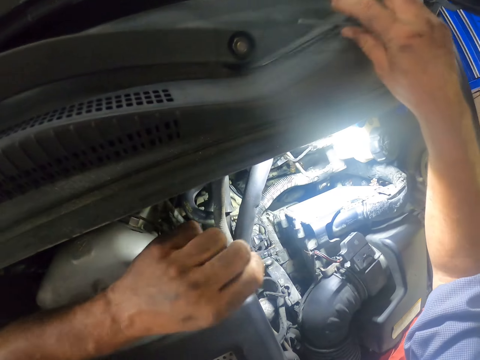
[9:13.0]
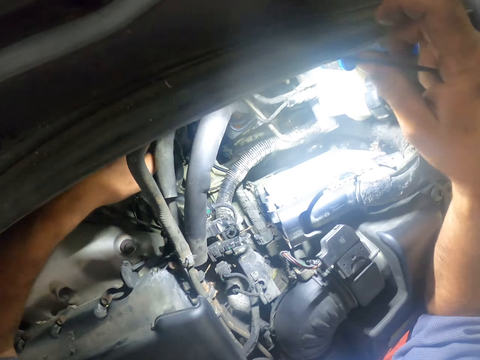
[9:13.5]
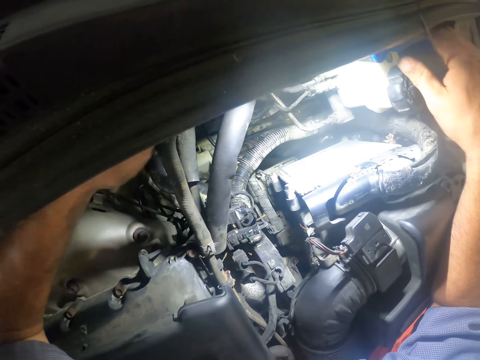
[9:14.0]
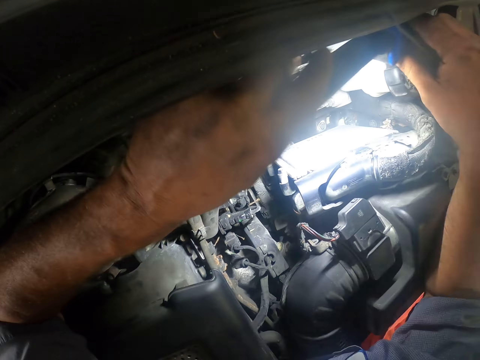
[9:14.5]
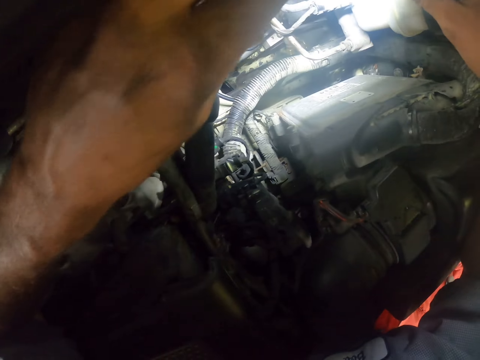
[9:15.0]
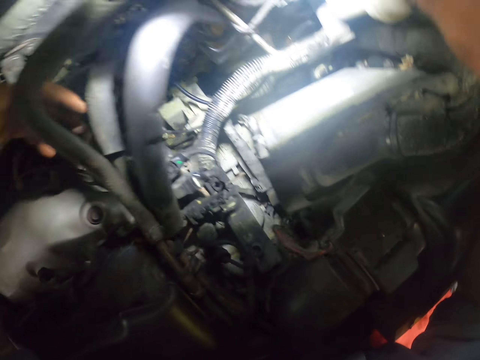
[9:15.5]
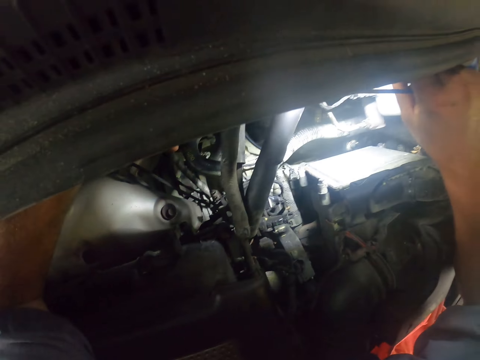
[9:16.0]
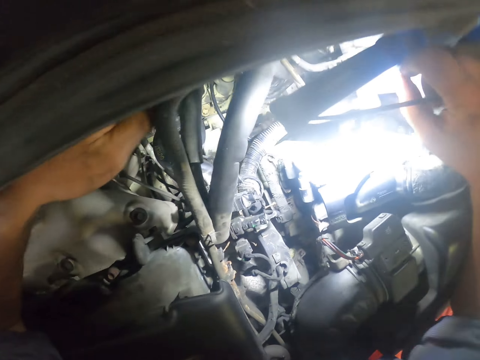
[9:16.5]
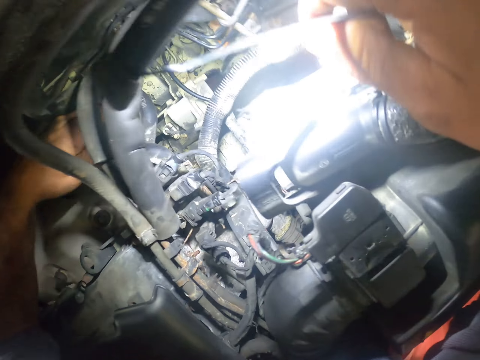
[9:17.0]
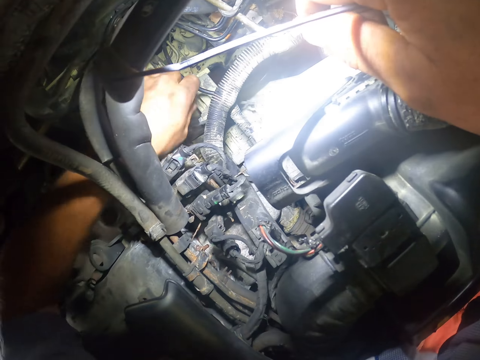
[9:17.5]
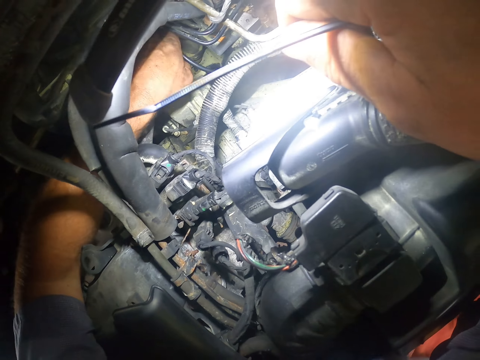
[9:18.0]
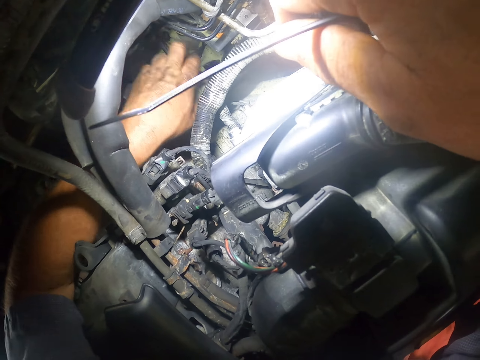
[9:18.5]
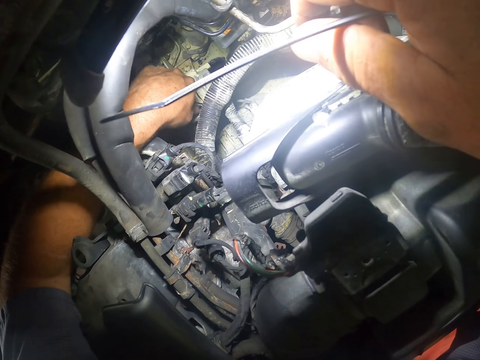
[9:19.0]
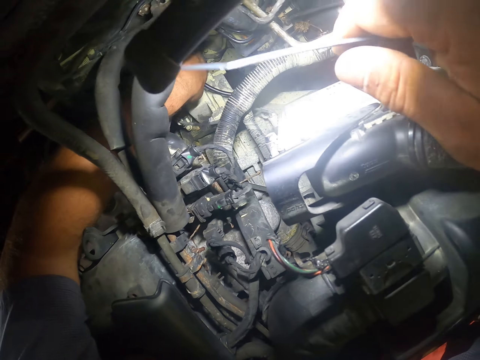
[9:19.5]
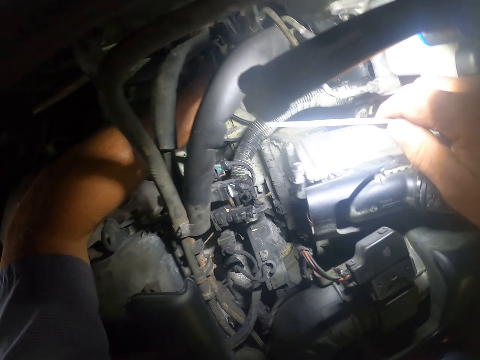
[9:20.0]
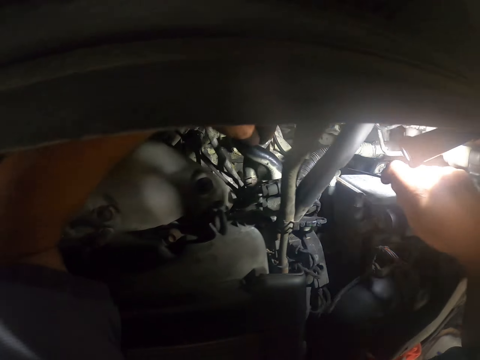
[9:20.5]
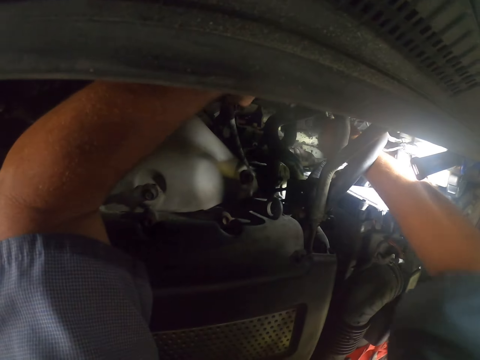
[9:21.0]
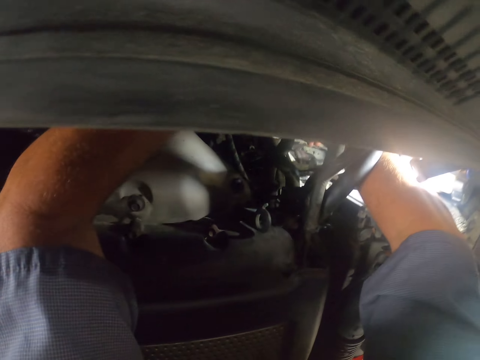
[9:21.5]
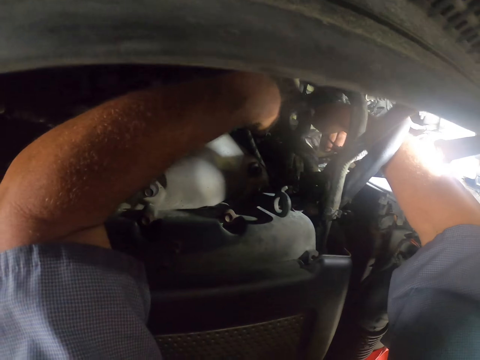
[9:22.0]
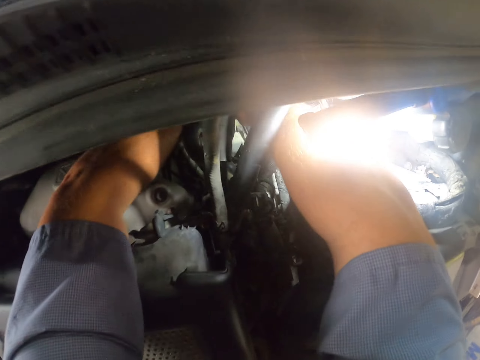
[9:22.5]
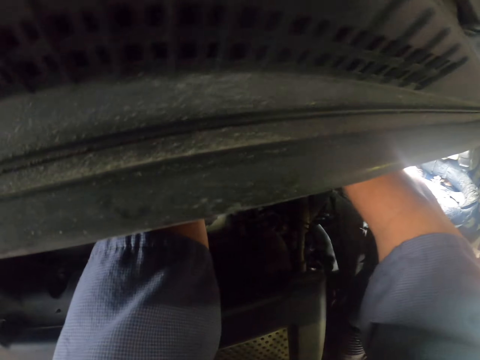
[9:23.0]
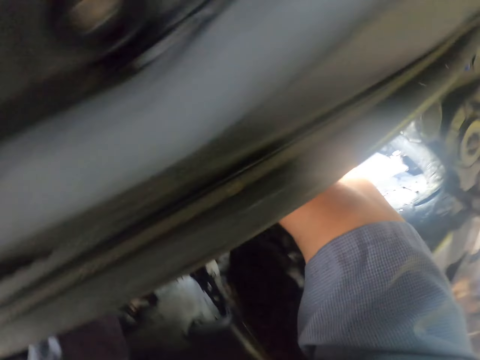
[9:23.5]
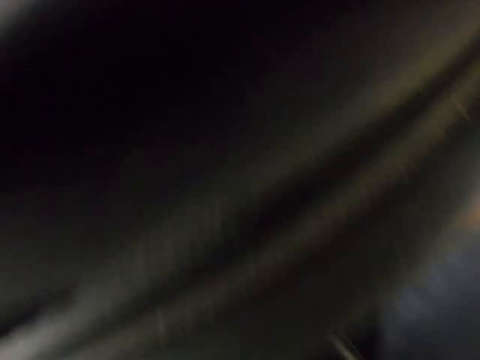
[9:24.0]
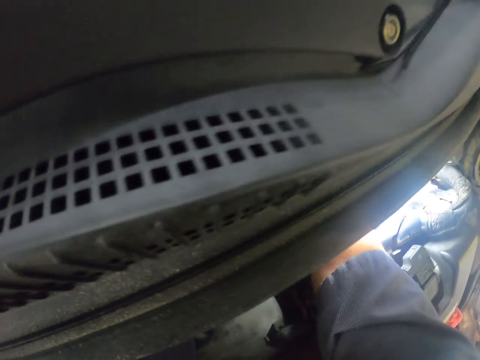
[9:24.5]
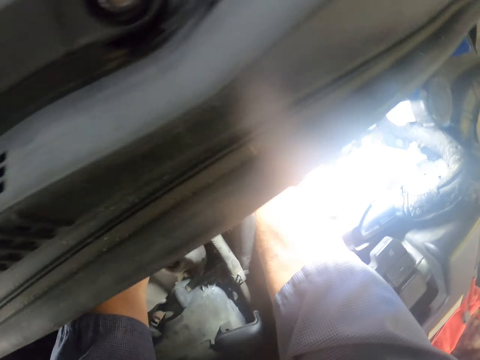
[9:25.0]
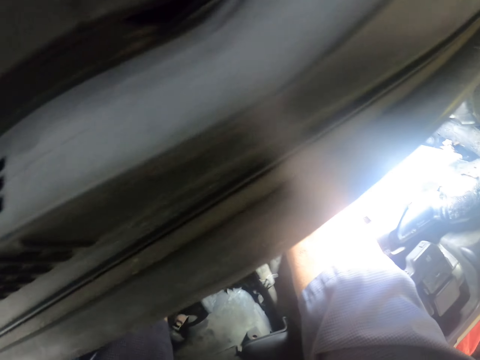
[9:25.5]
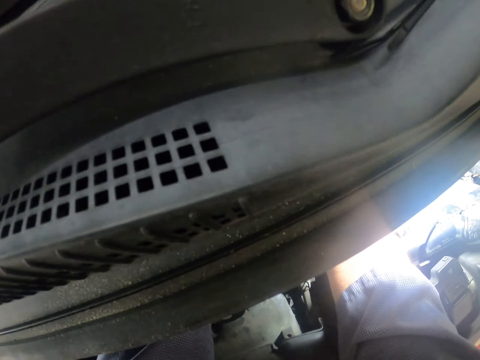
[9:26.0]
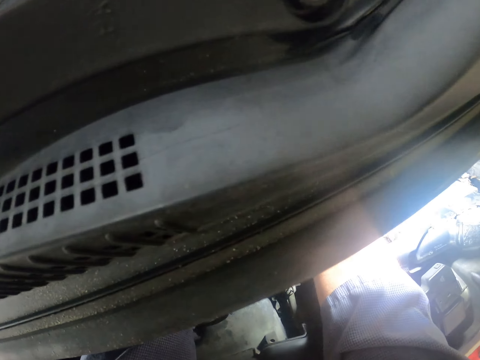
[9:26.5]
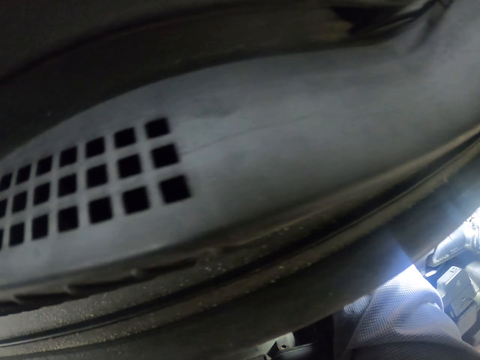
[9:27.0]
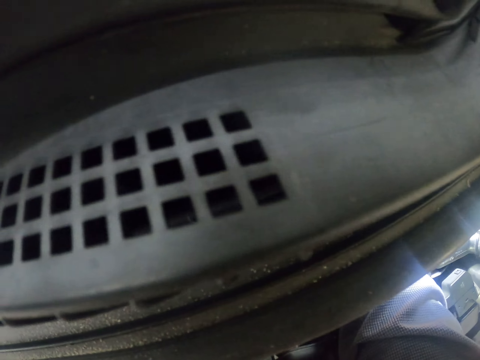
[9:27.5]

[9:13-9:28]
The camera wearer adjusts something. They adjust the light. They touch the cable. They seal with the plastic seal.

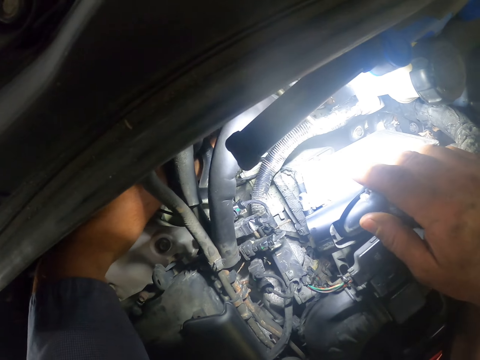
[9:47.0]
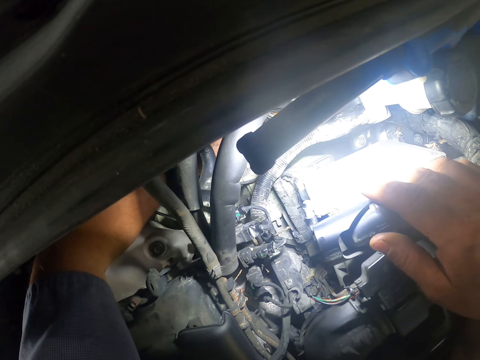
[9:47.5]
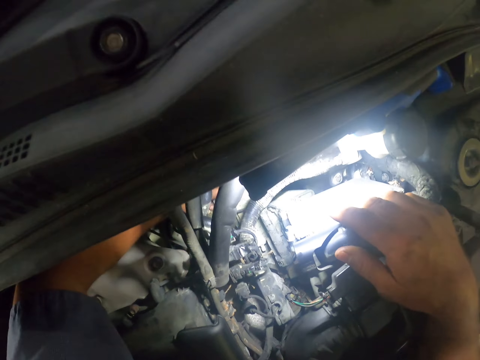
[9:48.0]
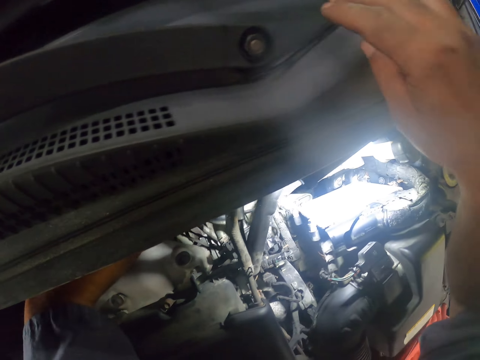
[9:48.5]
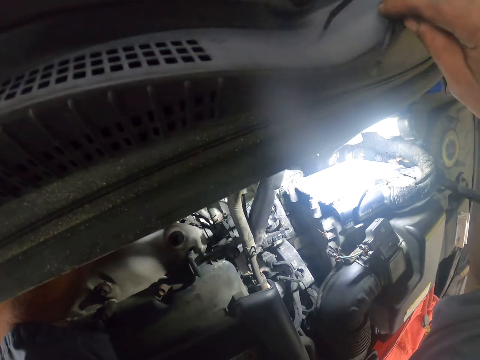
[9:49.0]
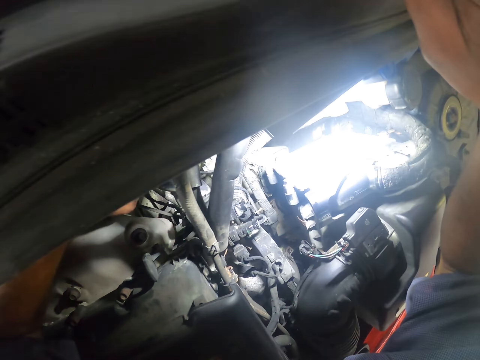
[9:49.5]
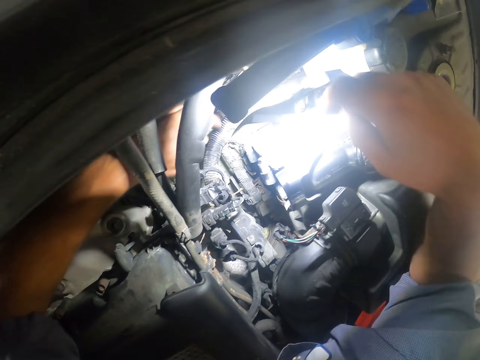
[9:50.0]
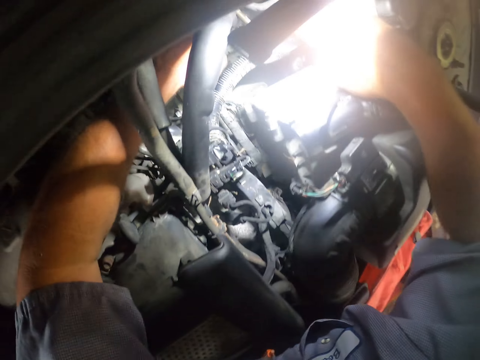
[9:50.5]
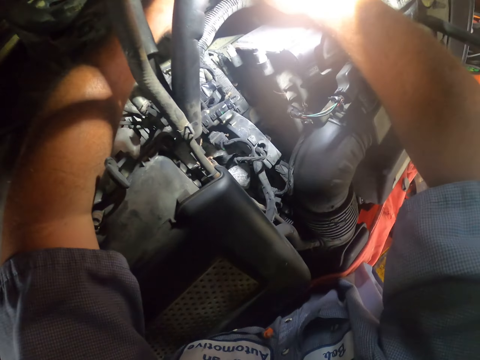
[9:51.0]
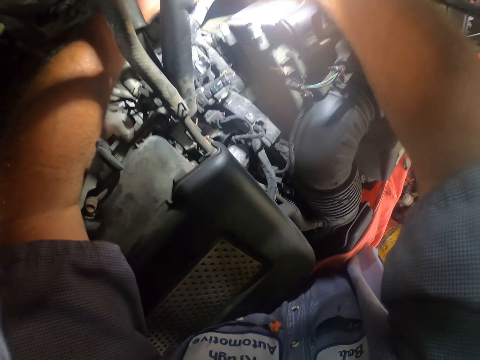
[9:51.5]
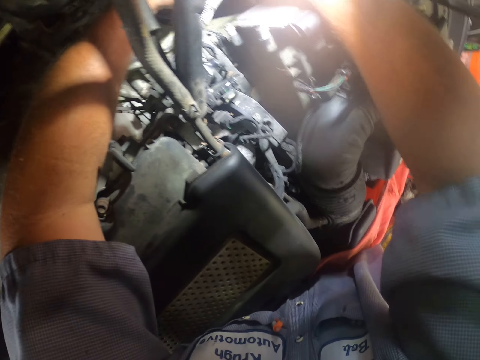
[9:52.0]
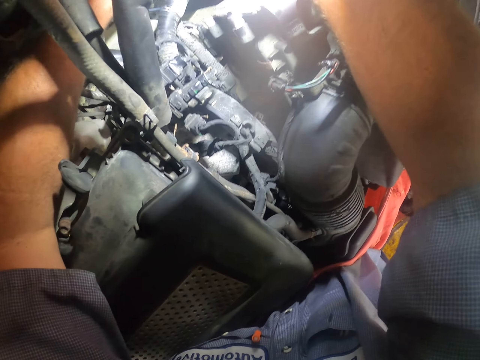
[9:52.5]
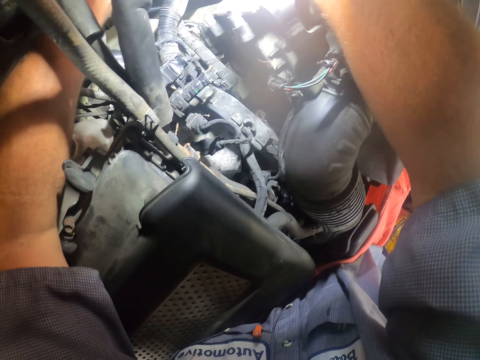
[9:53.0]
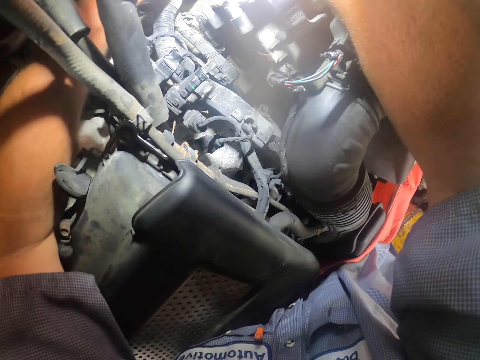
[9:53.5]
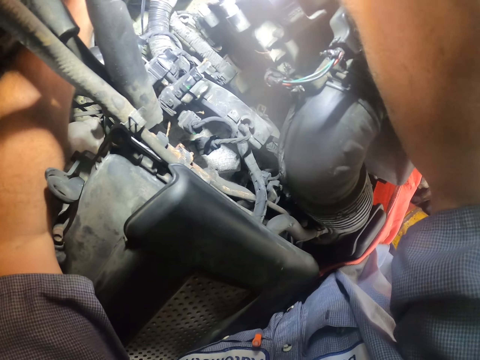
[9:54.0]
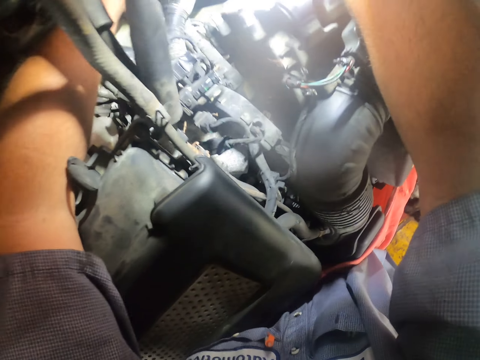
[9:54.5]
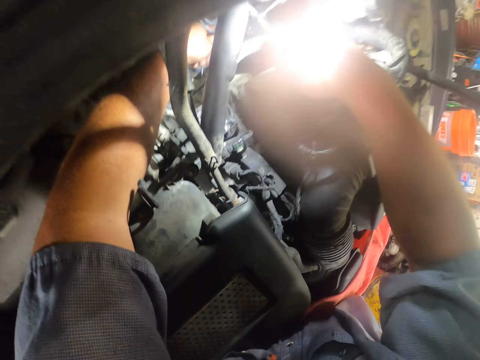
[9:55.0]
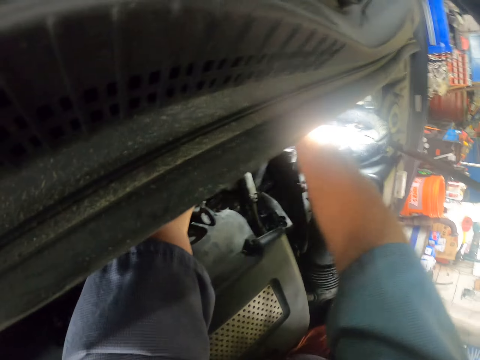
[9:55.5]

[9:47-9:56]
The camera wearer takes a plastic seal. They seal with the plastic seal.

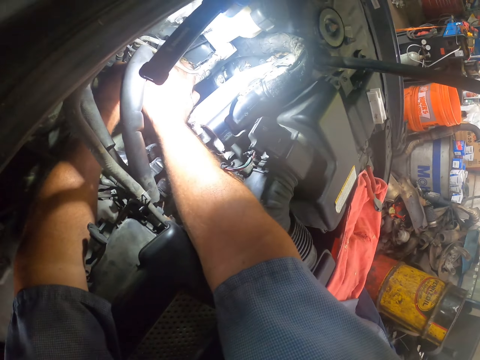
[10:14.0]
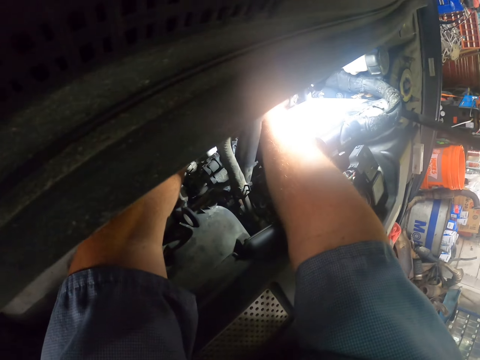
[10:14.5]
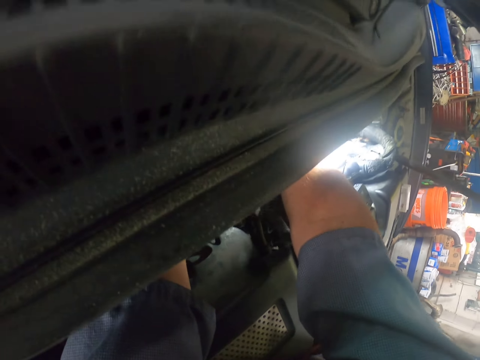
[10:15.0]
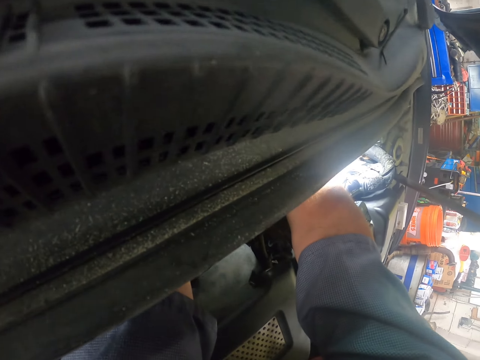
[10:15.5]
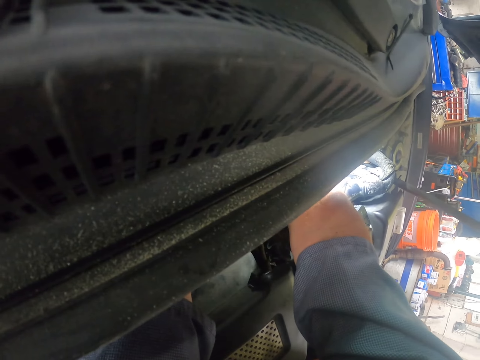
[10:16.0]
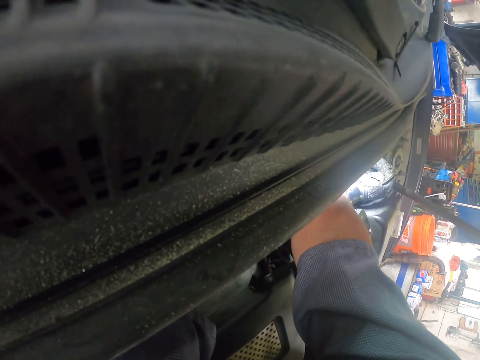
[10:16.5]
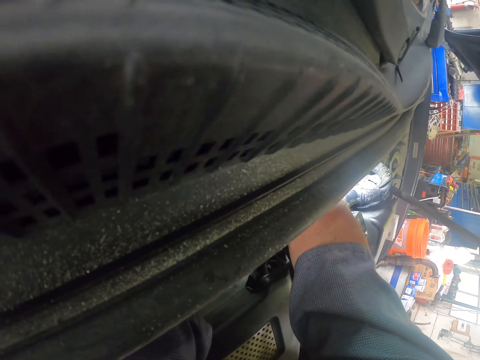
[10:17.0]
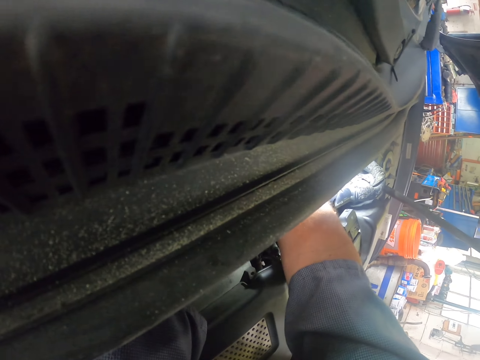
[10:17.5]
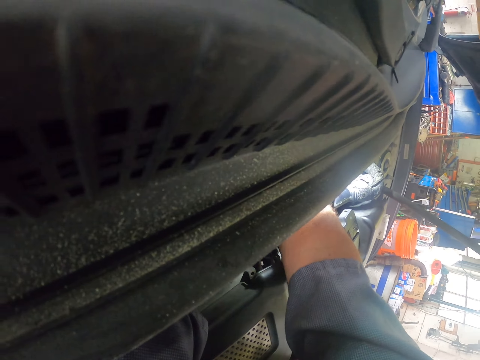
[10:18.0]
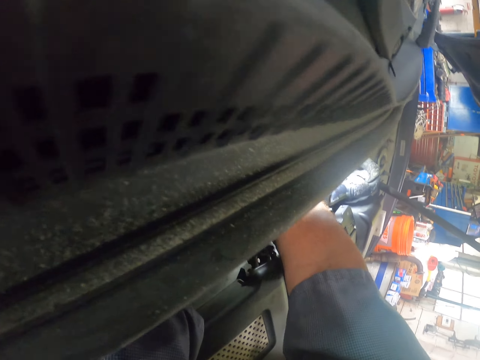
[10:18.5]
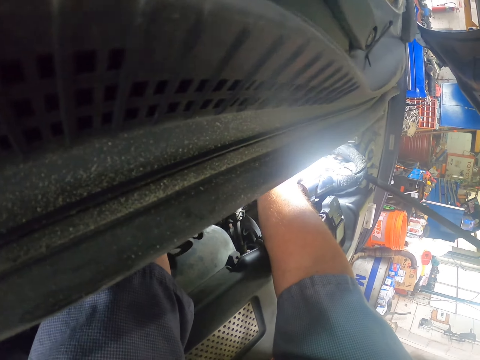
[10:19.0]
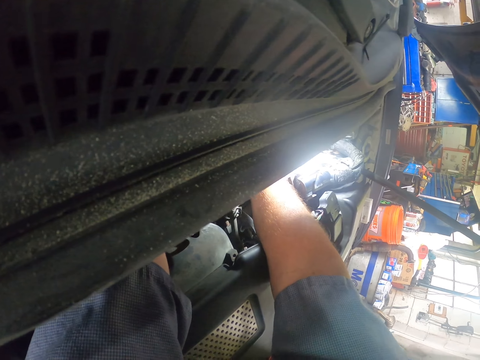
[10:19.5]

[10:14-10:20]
The camera wearer fixes something.
